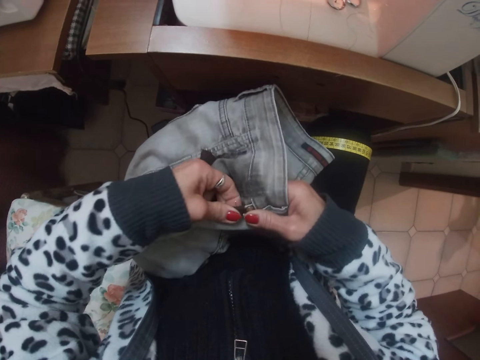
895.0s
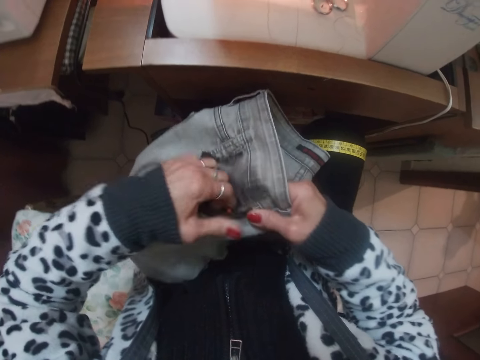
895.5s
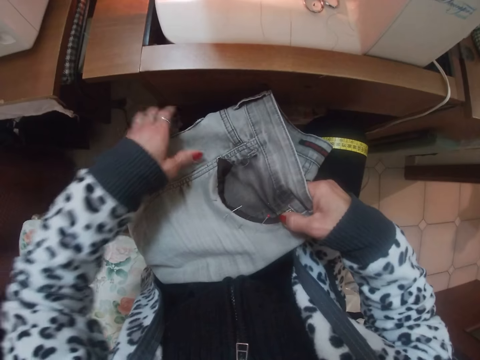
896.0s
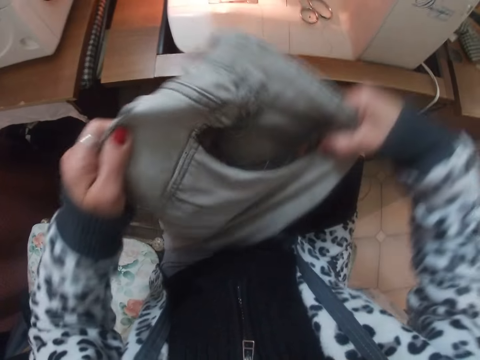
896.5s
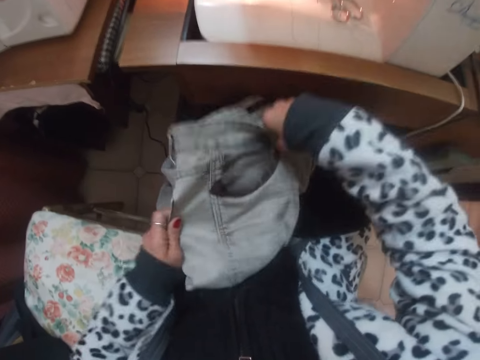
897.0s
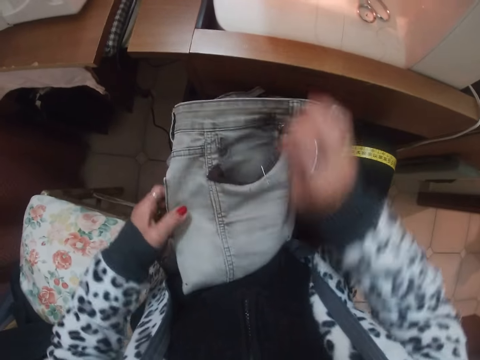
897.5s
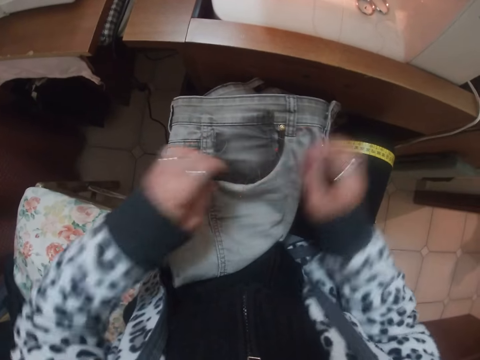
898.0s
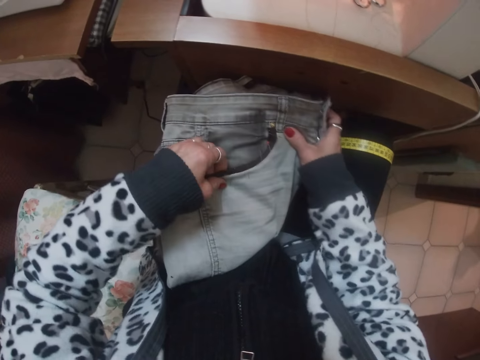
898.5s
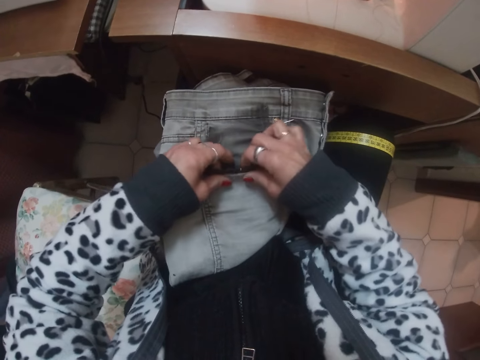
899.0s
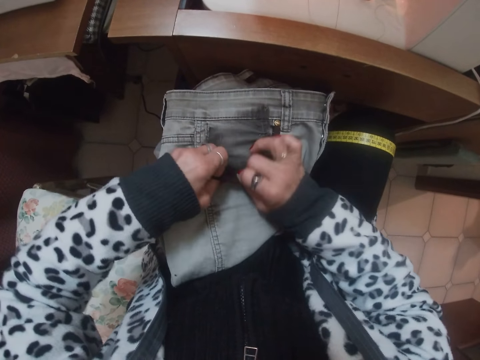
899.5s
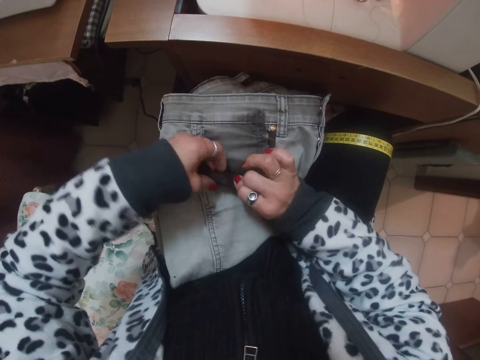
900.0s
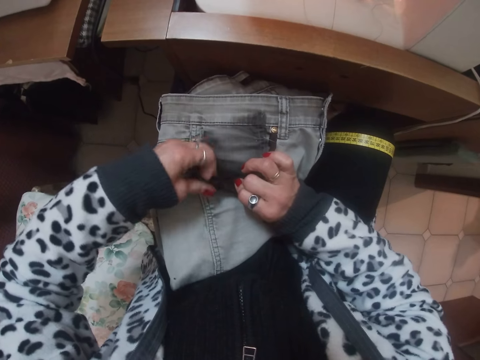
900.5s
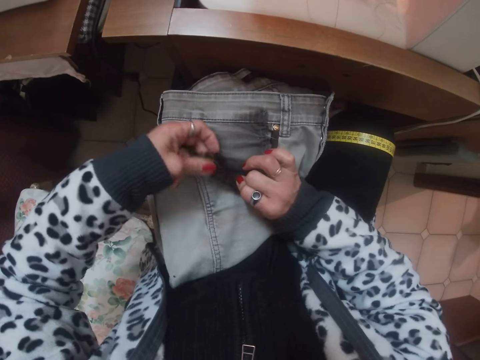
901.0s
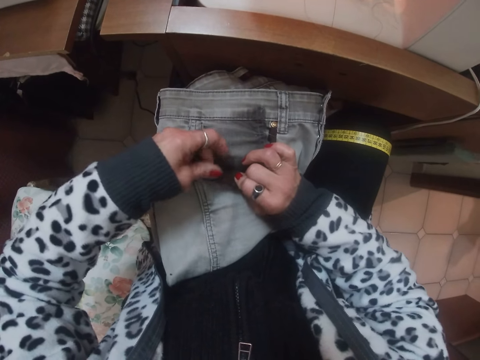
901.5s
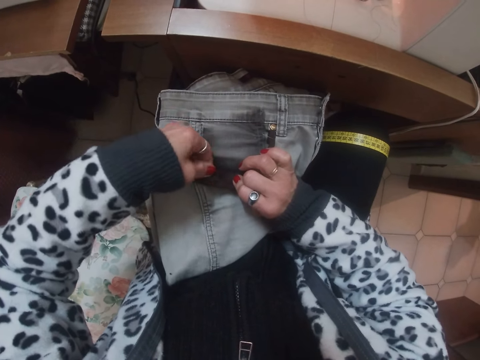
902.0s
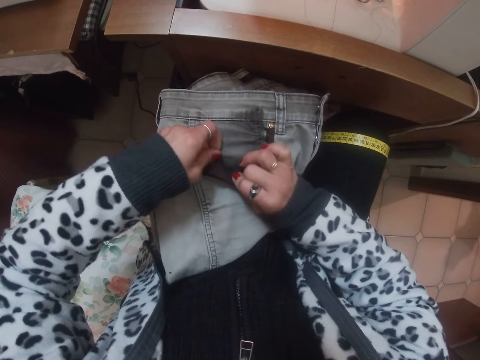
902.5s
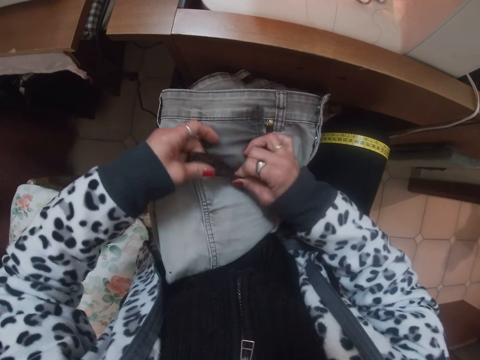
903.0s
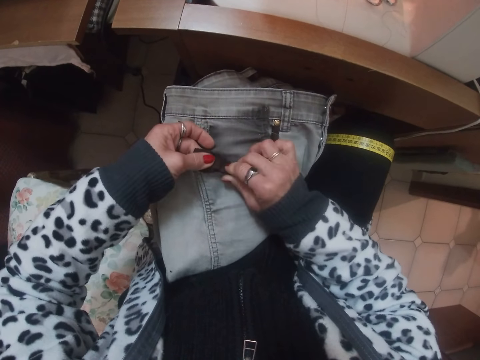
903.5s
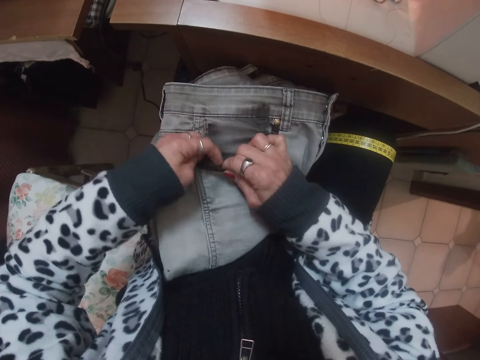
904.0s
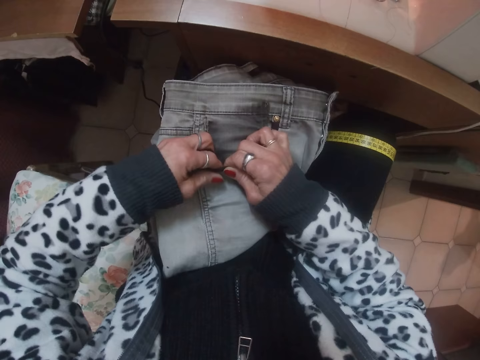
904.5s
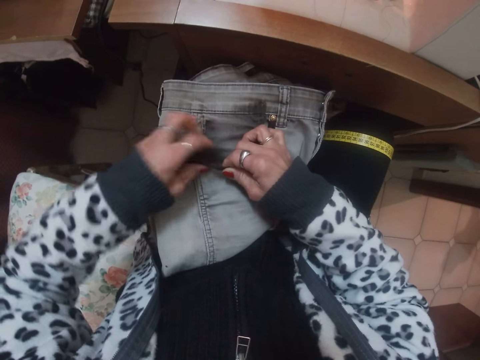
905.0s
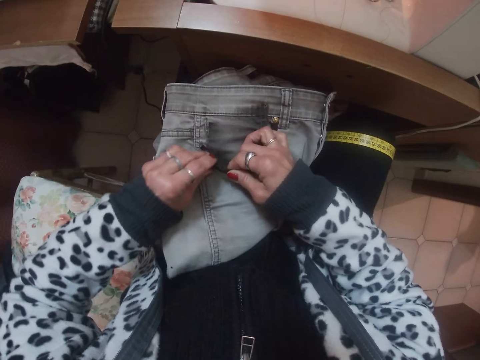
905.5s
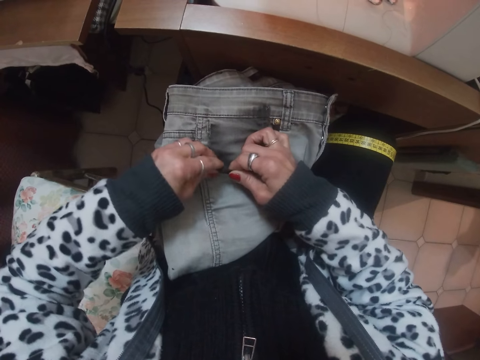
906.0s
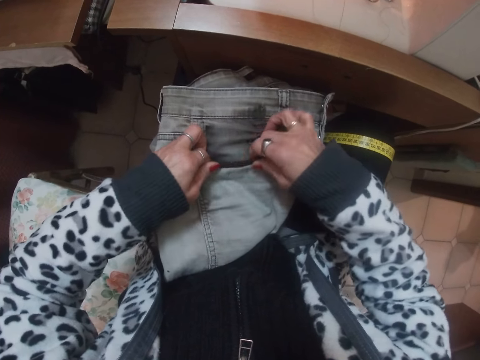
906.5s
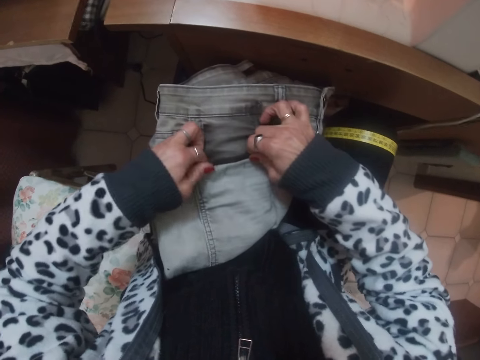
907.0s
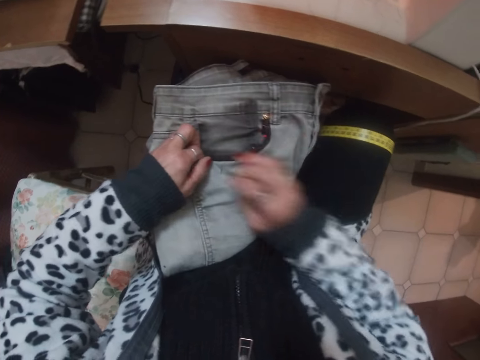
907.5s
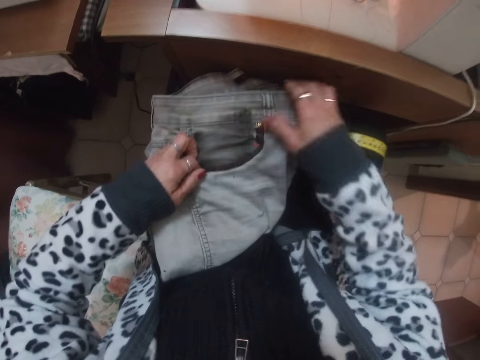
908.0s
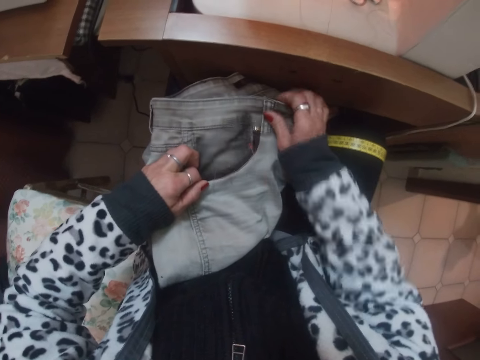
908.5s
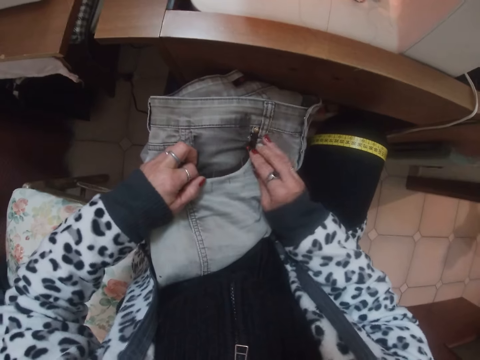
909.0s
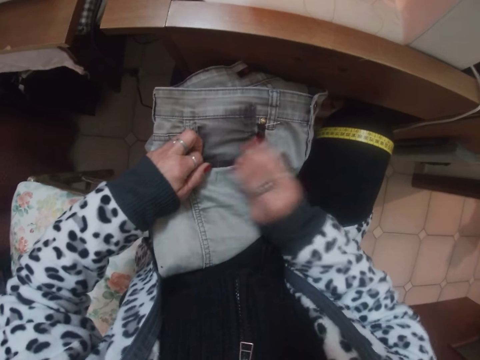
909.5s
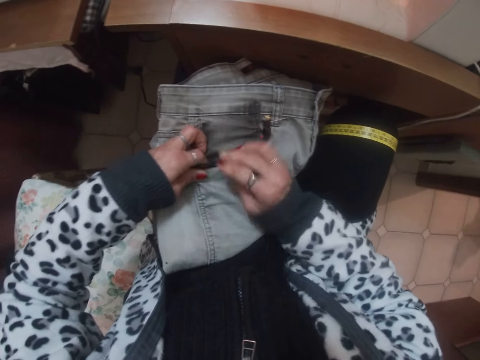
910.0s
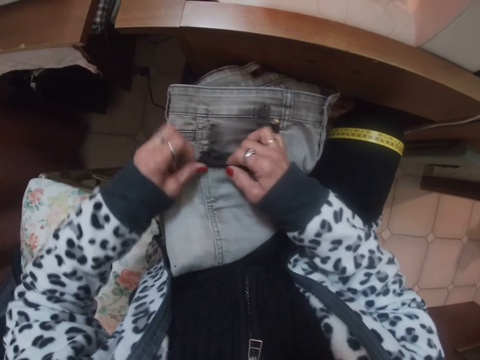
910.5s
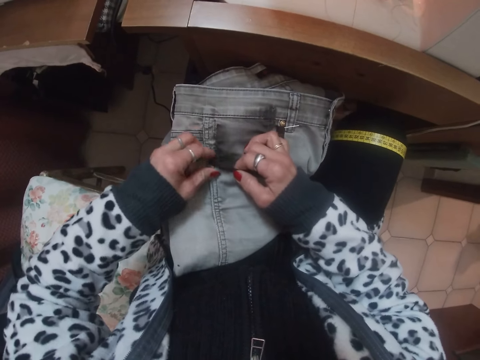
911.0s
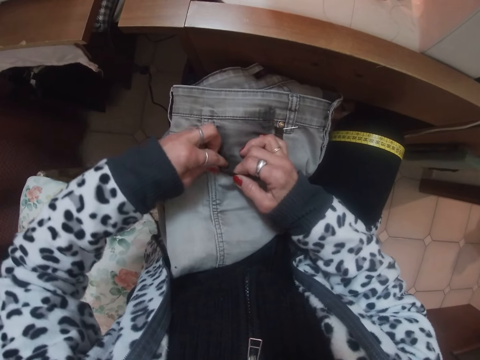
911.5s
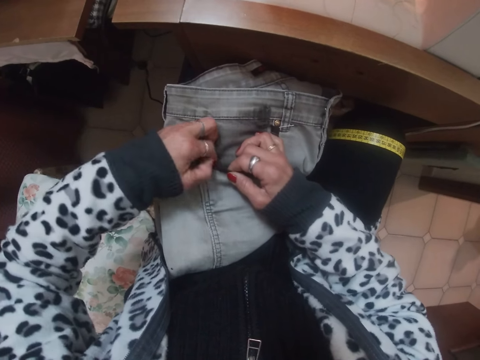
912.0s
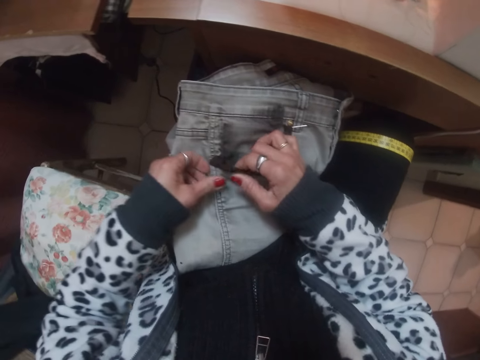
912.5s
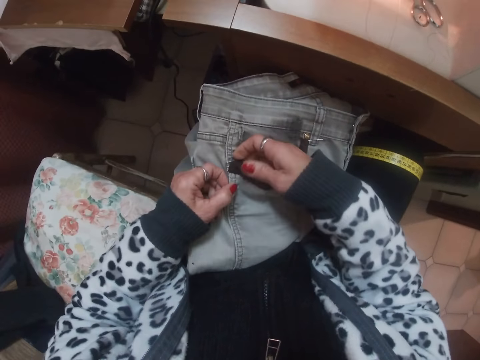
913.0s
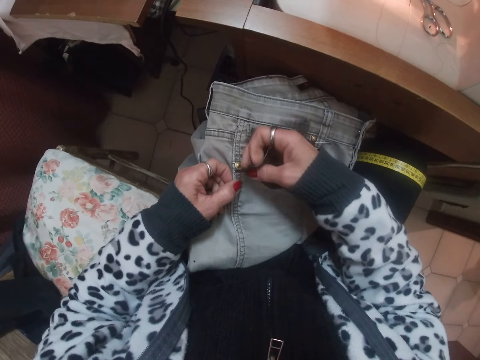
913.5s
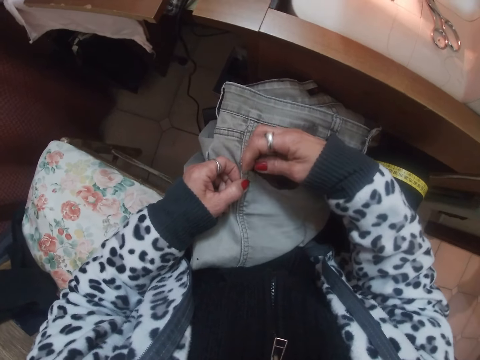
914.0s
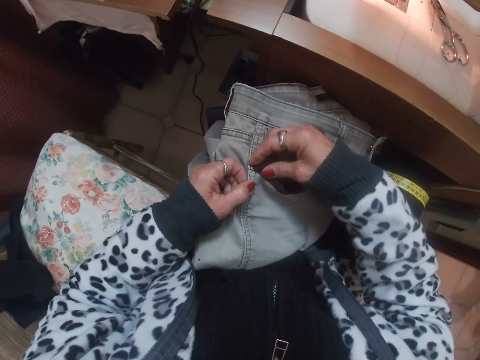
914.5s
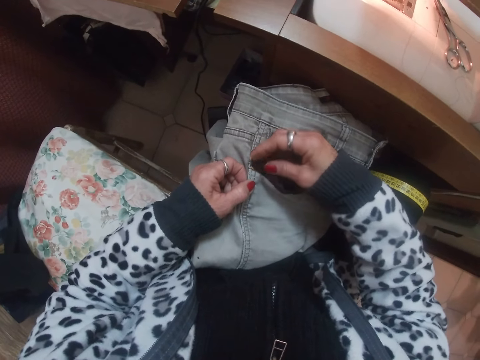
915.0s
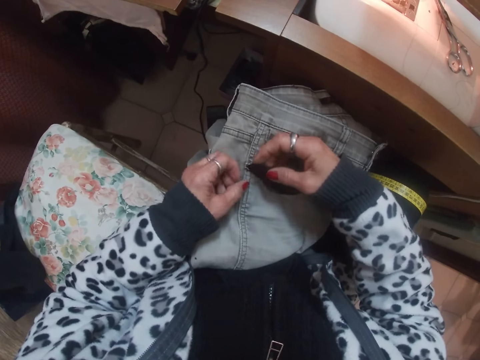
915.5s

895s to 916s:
The camera wearer turns the trouser on the hands and puts the trouser on the lap. They fold part of the trouser's pocket. They stretch the trouser. They fold part of the trouser's pocket.

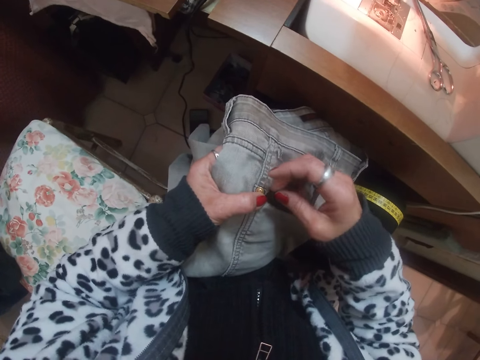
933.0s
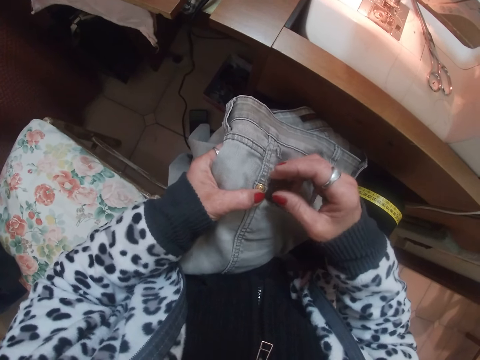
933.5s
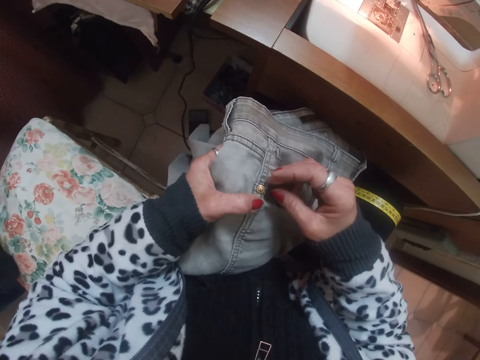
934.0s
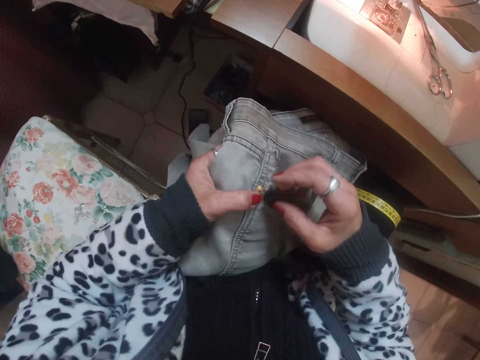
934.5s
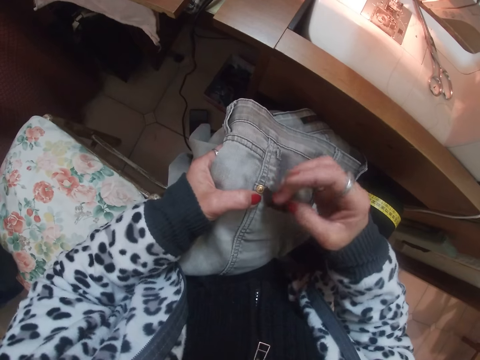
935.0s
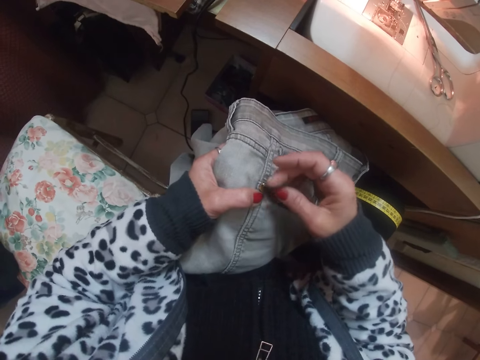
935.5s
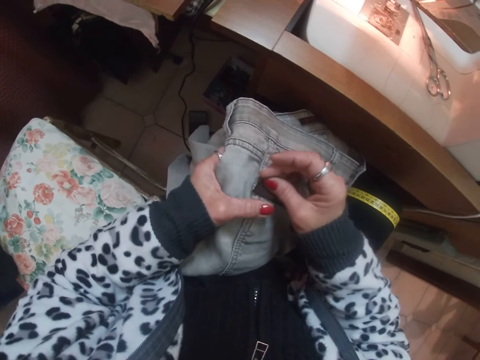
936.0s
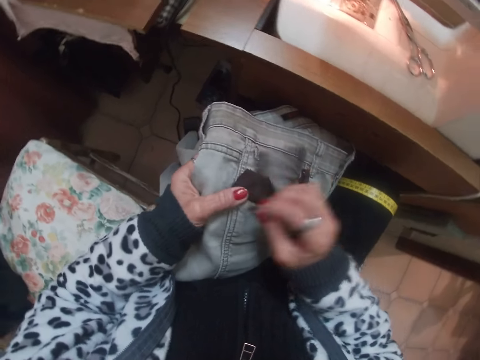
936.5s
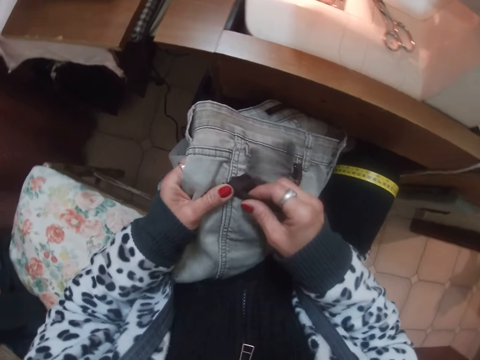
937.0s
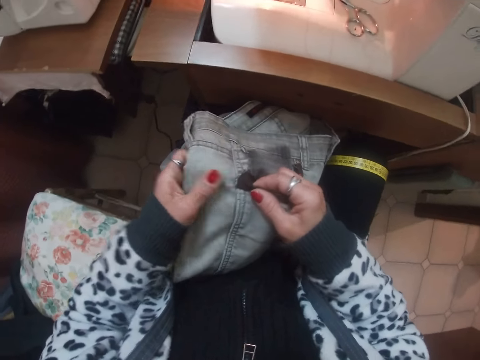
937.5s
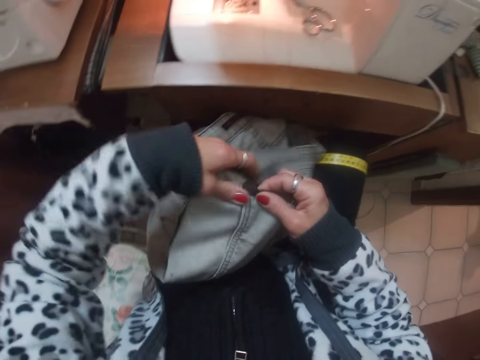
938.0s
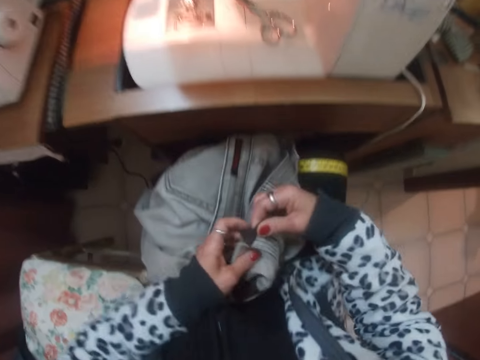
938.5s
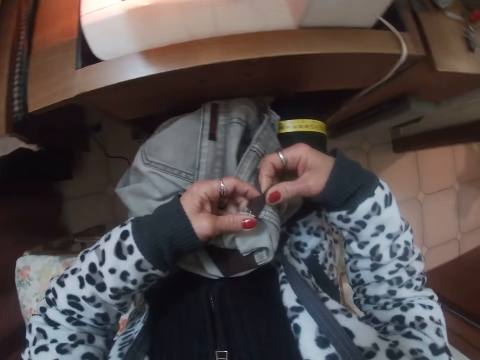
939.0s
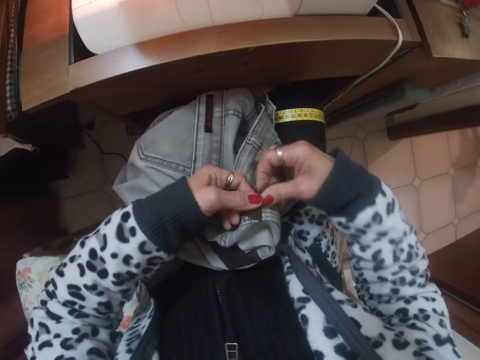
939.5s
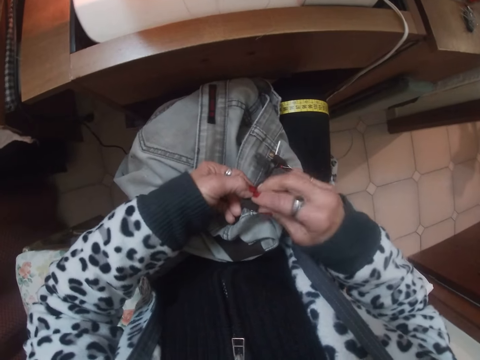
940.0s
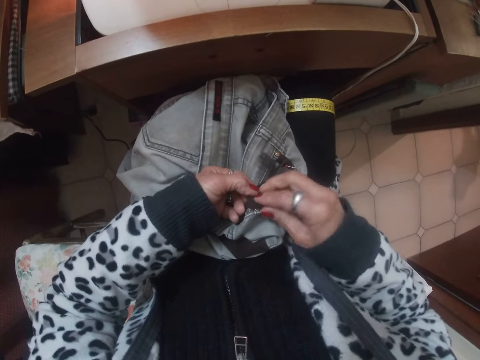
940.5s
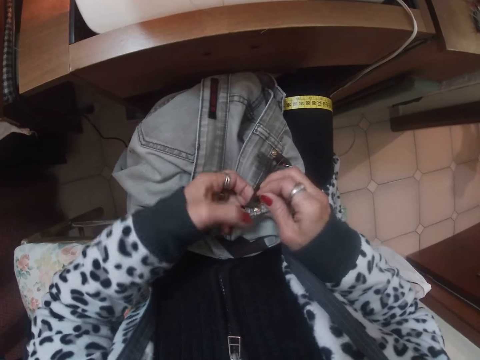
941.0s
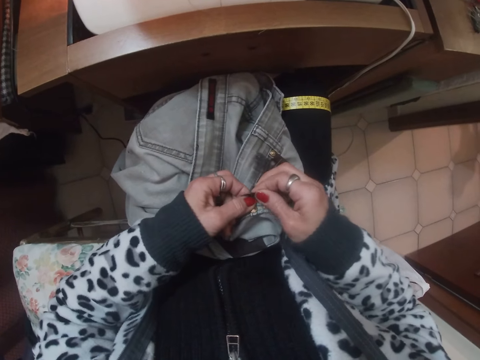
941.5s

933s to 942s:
The camera wearer touches the trouser. They turn the trouser on the hands. They fold part of the trouser's pocket.
